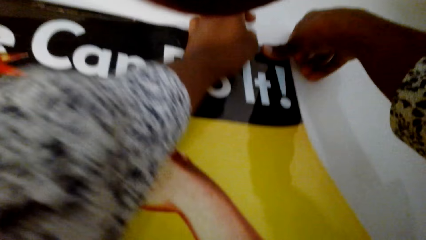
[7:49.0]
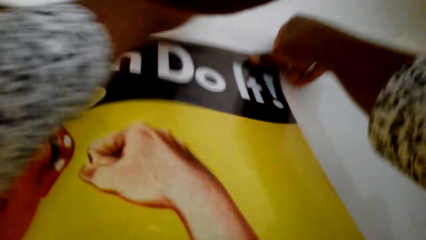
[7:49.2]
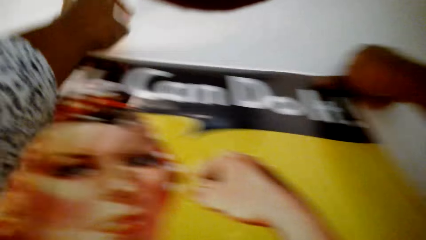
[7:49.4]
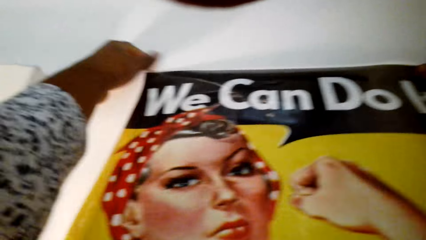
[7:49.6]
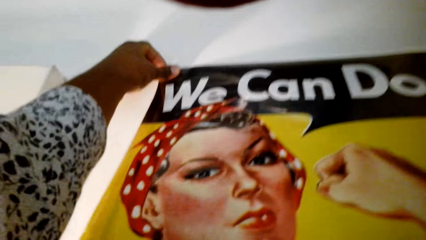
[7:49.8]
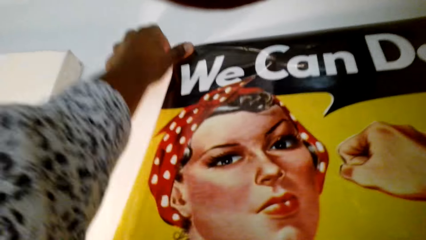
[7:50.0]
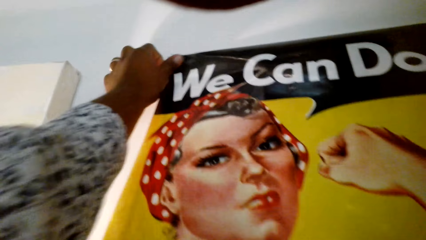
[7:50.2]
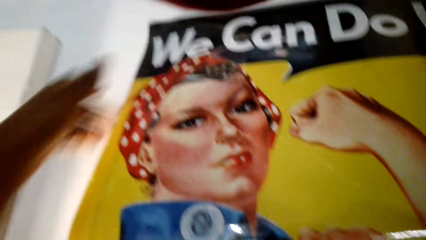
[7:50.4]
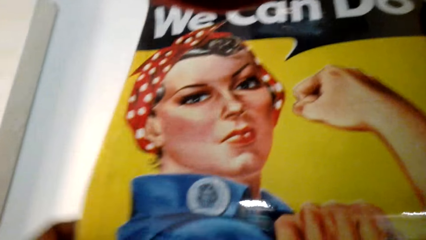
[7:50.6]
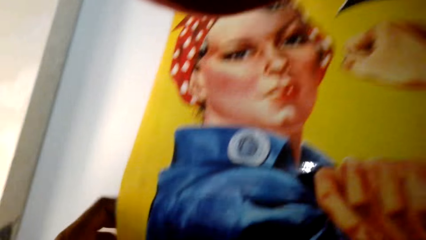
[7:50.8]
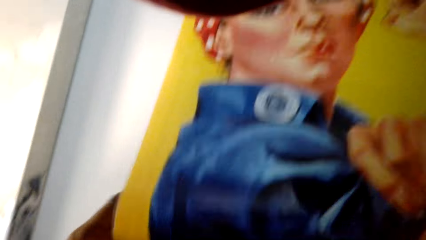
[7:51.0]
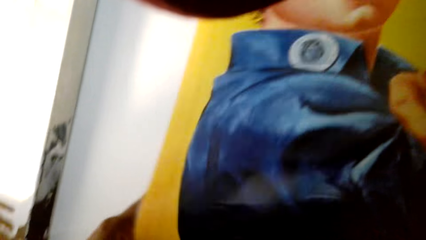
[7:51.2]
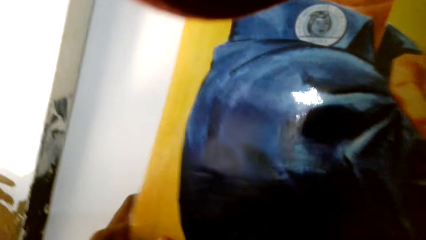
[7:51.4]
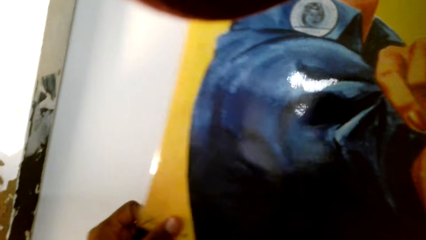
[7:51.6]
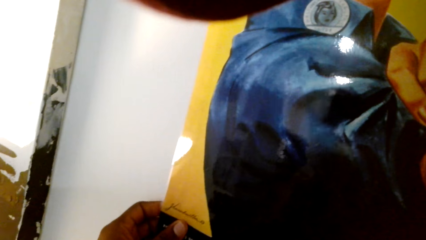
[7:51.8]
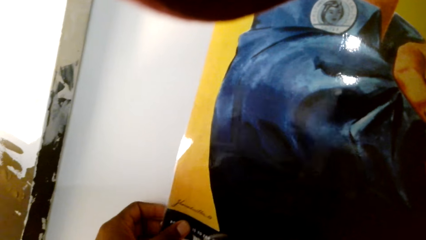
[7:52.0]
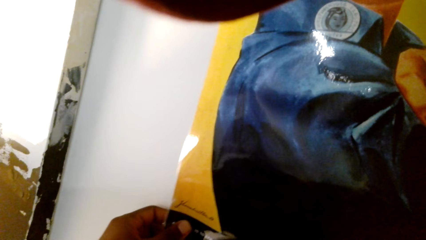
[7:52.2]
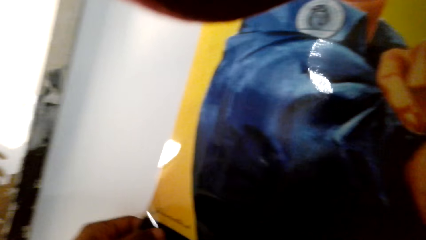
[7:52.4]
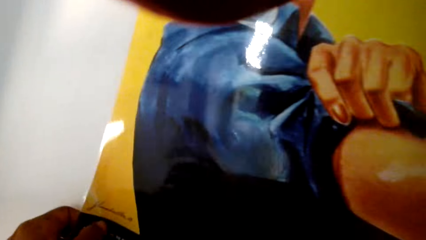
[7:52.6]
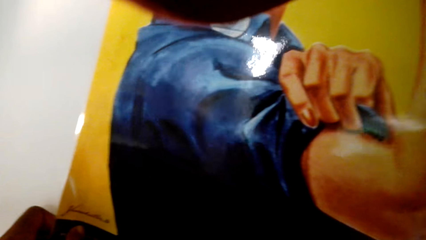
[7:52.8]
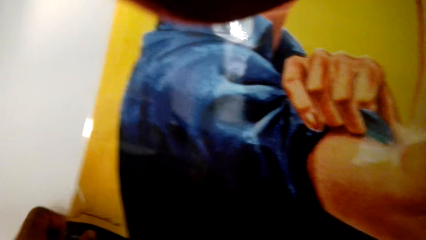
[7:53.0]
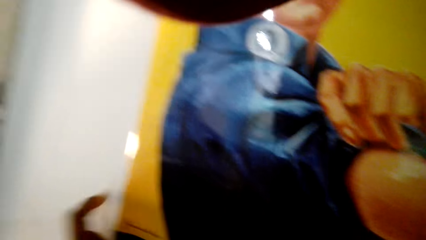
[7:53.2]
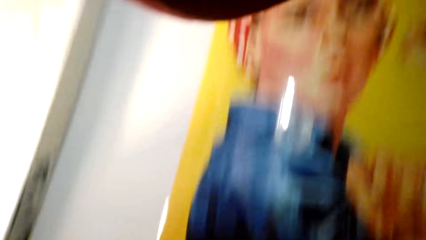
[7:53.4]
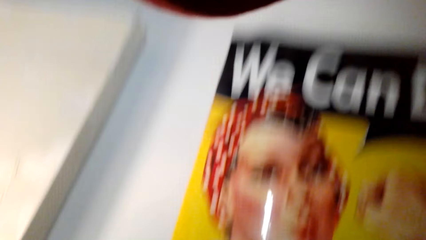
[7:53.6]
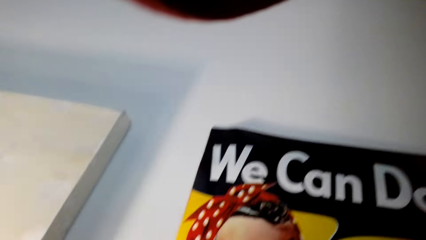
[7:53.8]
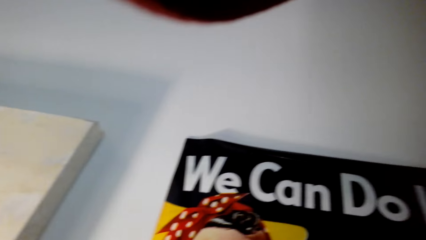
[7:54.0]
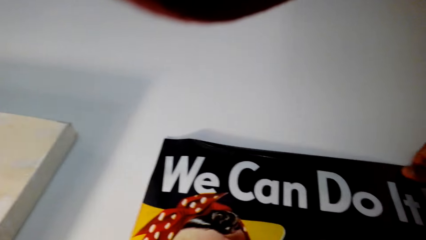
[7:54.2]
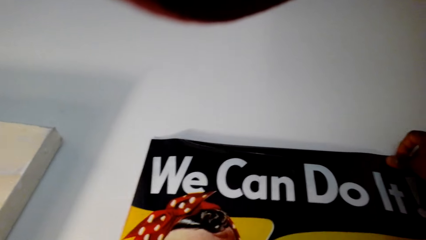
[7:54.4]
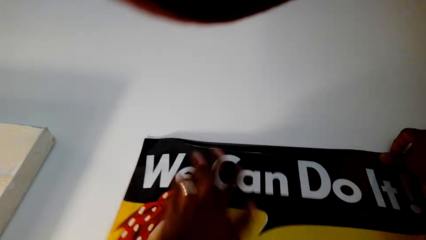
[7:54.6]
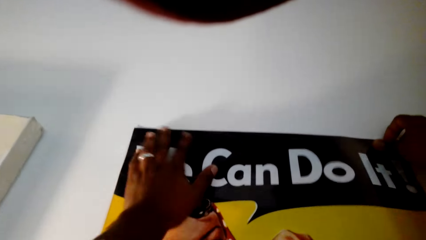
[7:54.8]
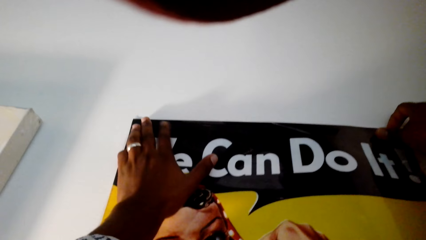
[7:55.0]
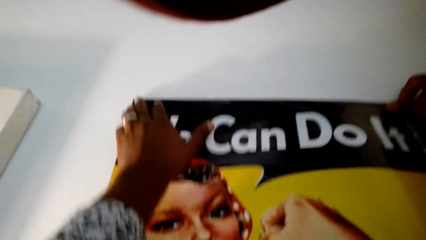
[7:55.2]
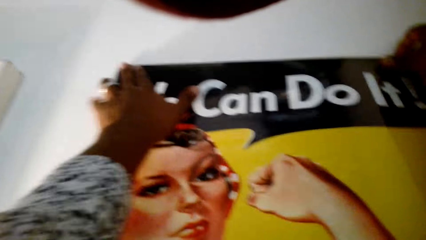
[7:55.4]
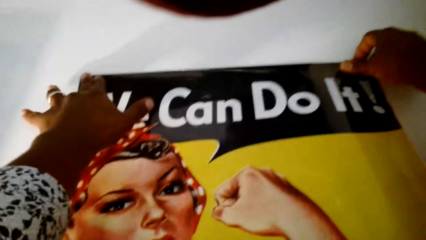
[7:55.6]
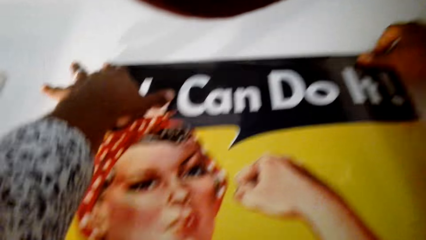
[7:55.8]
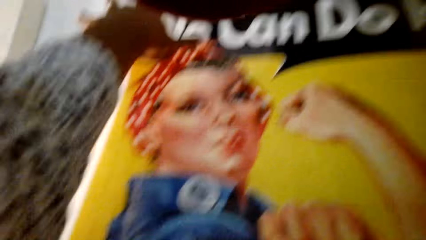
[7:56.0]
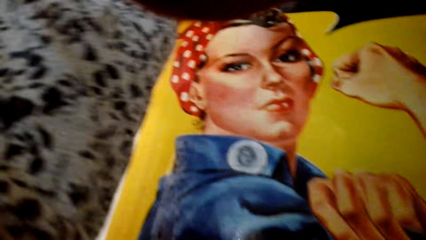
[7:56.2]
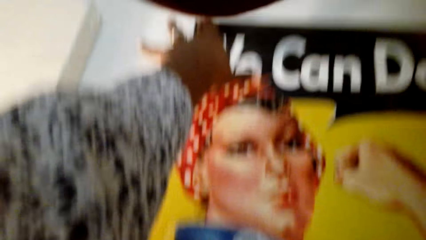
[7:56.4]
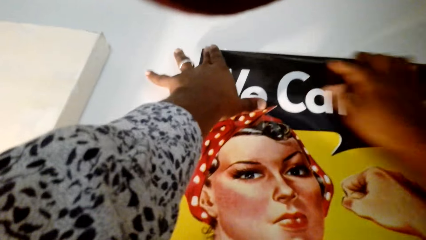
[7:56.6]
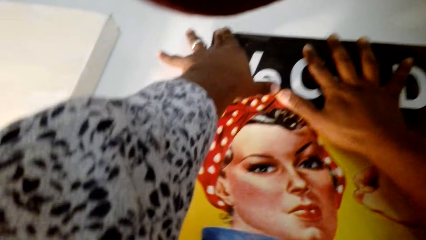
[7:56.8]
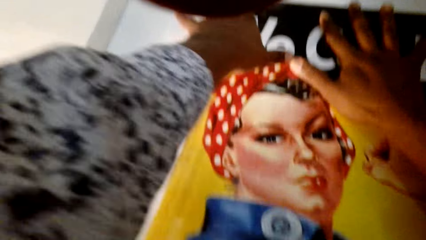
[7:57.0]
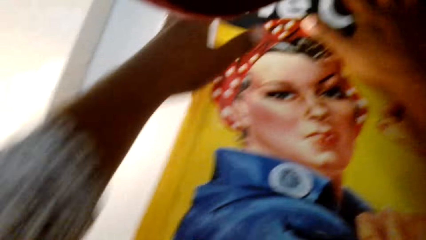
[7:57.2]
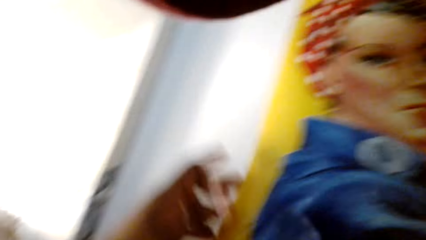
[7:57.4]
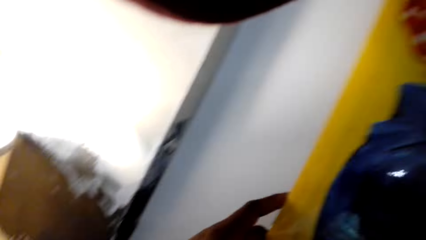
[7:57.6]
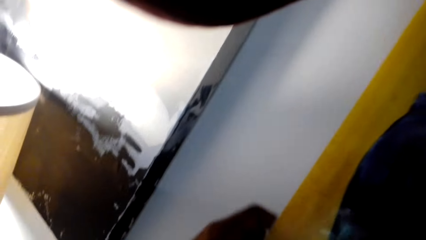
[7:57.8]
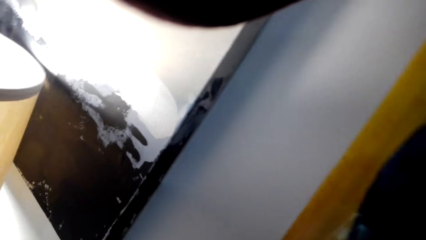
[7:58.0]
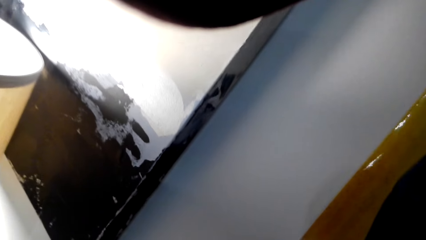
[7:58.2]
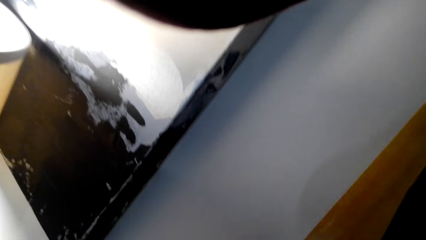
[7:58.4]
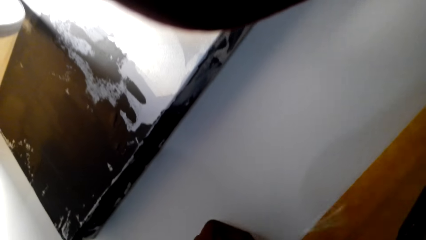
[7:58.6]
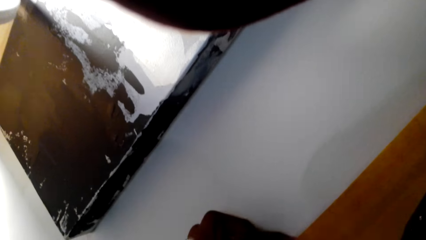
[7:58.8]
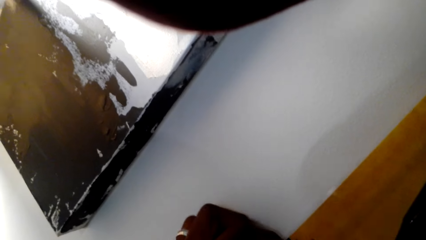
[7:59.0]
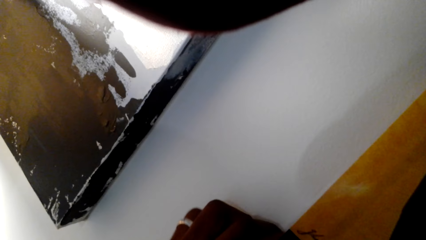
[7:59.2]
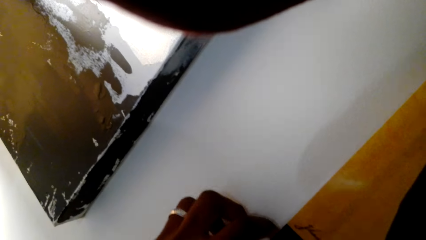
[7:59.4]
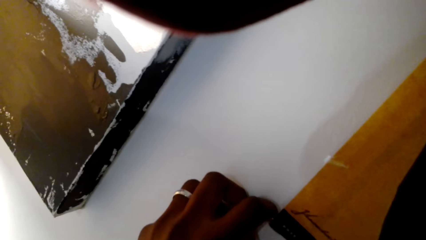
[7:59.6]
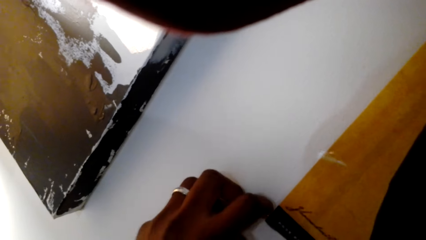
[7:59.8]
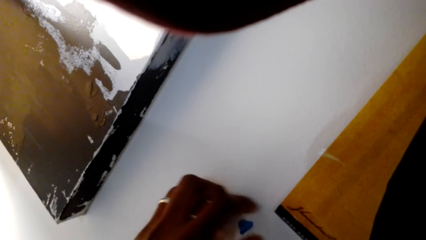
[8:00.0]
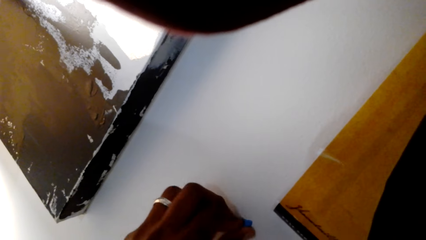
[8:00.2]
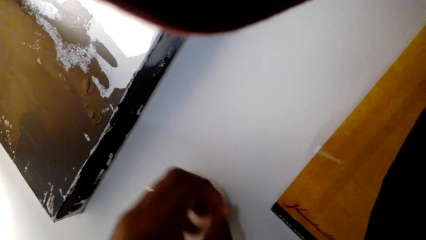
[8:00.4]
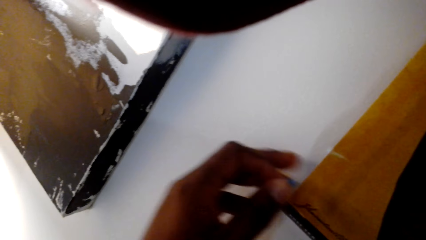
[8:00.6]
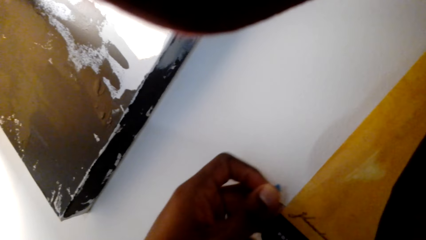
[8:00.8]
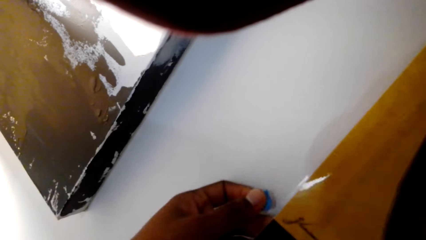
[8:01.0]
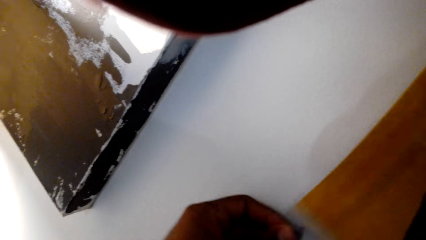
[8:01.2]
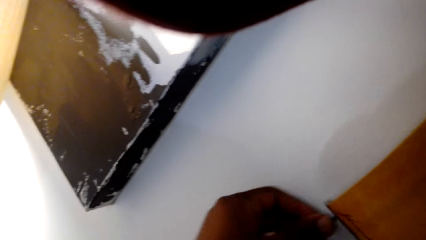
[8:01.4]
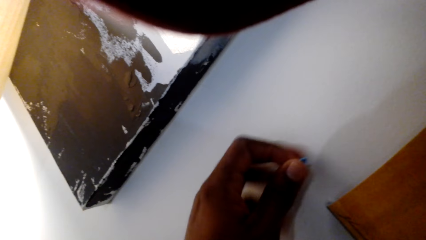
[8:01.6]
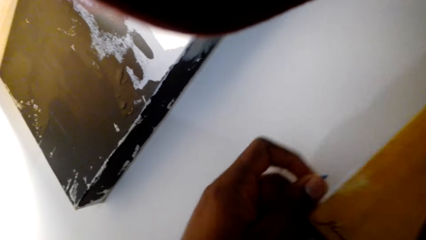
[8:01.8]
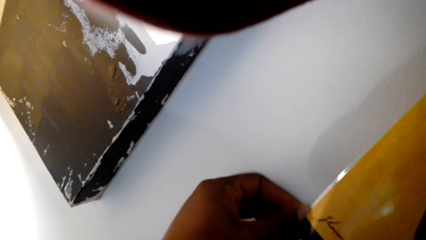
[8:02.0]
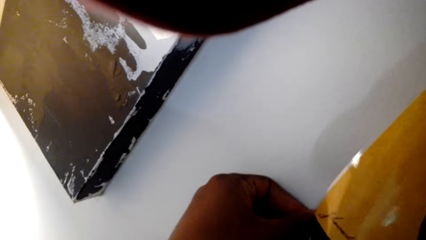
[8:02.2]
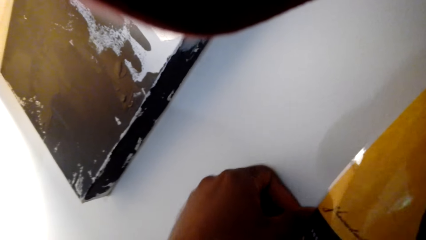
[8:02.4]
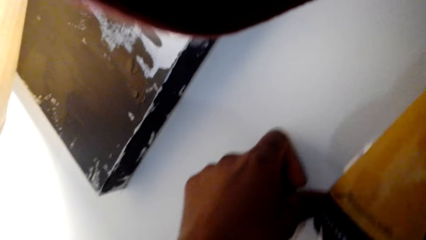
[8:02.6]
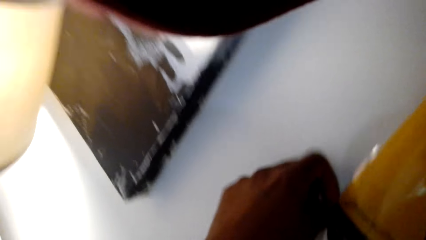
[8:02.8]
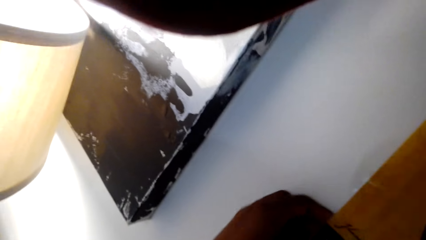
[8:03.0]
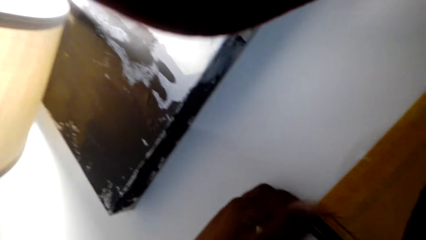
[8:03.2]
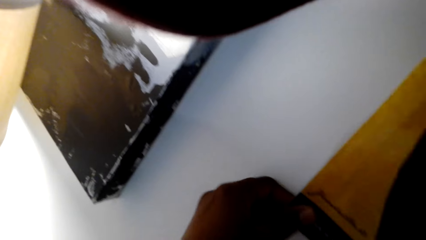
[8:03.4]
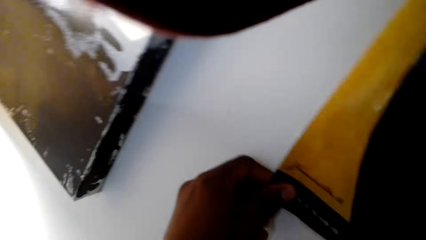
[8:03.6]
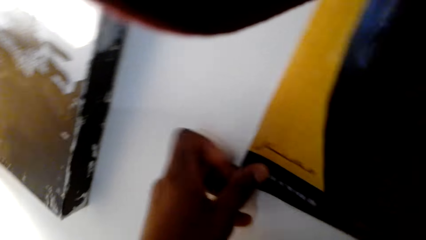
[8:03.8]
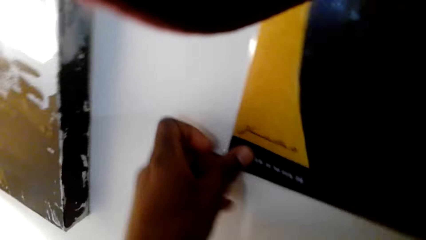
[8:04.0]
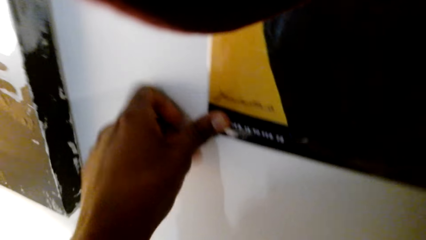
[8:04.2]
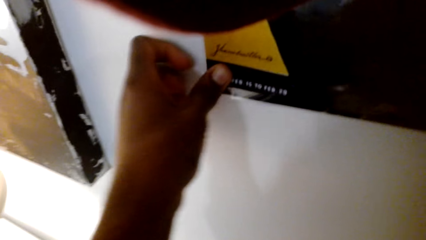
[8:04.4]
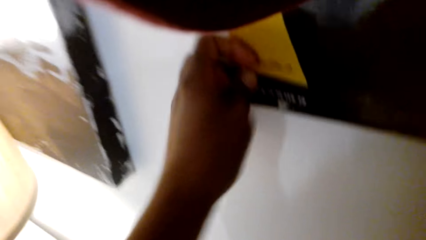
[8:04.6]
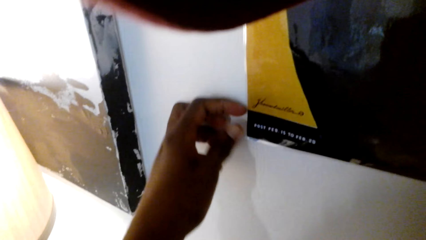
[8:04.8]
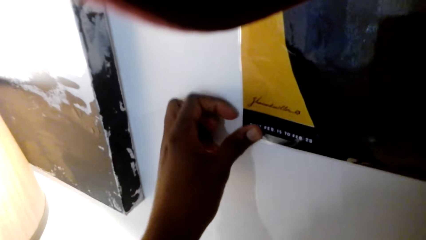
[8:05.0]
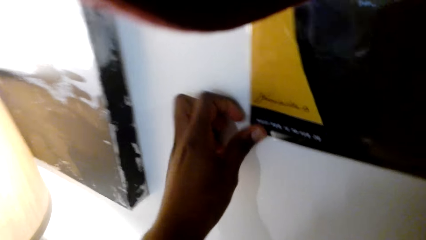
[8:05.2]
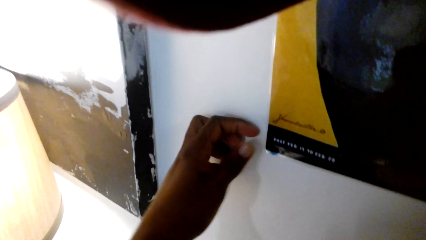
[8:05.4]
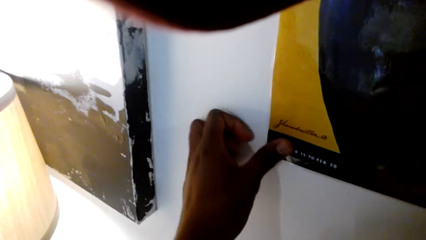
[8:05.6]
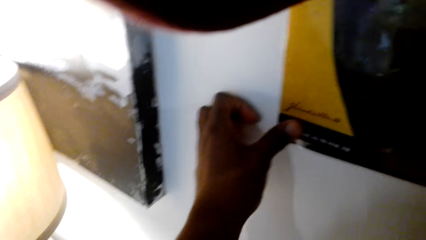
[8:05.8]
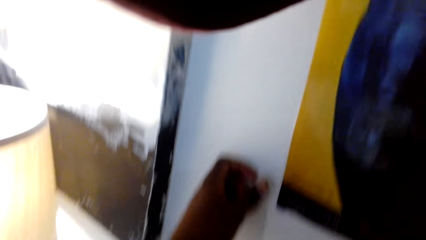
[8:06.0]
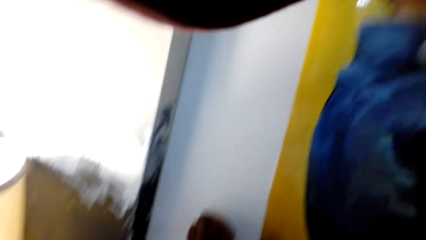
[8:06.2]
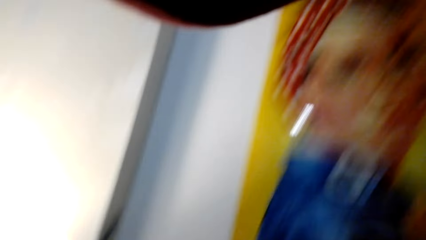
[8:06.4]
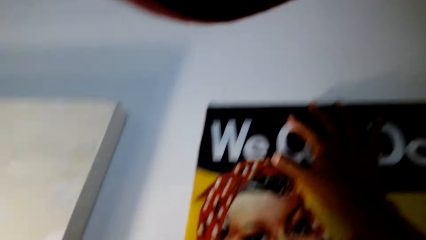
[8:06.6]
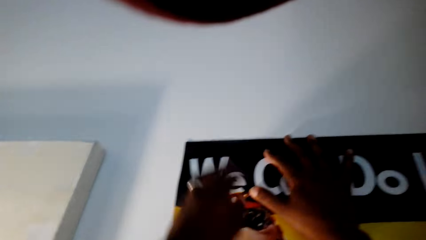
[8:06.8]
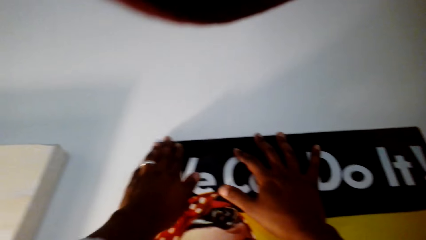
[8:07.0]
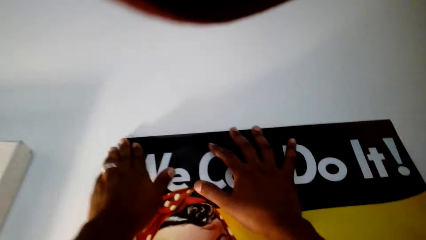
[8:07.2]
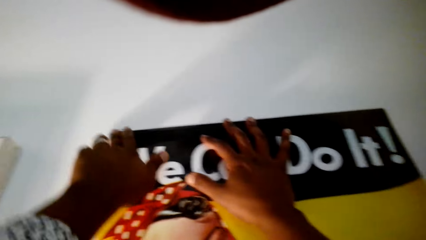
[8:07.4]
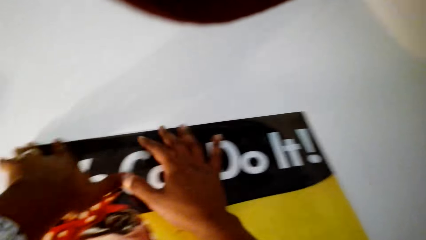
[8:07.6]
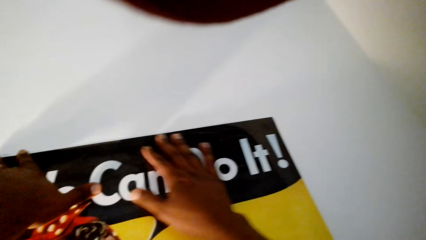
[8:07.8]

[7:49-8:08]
The camera wearer mounts a wall art. They remove something from the wall. They stick something on the wall. They mount the wall art.
